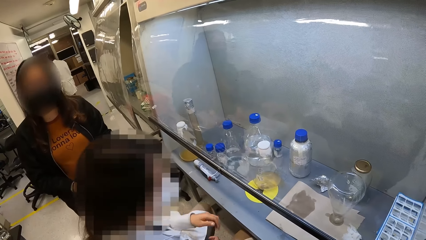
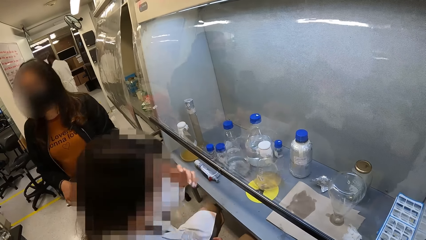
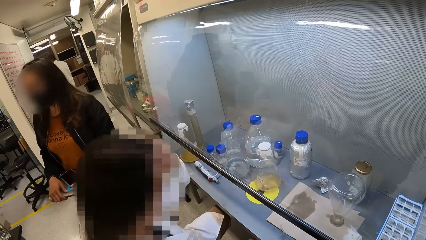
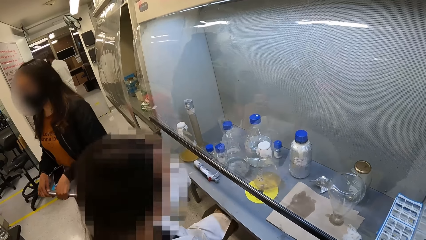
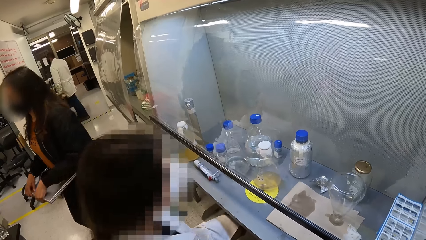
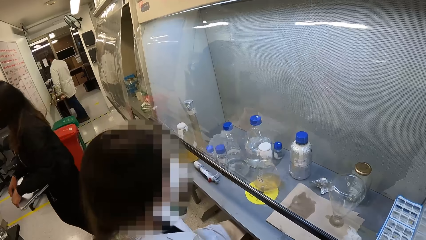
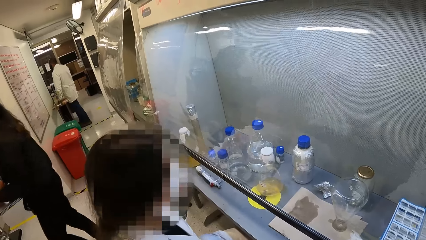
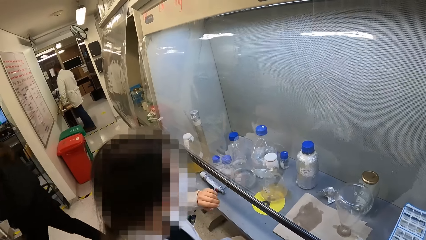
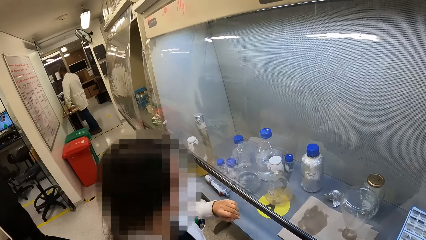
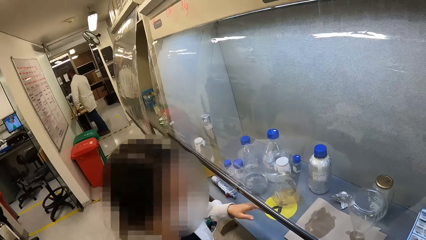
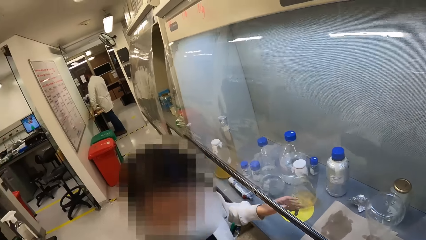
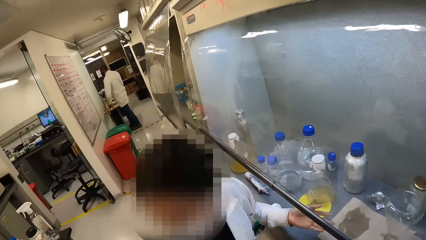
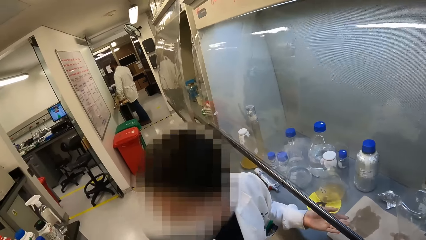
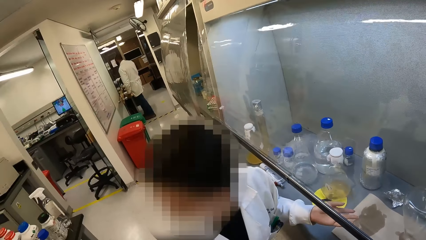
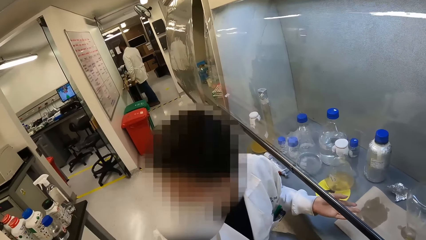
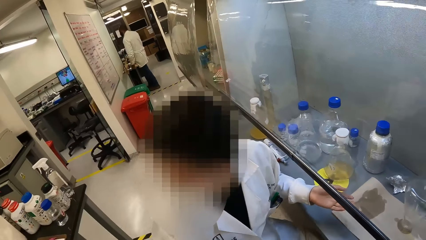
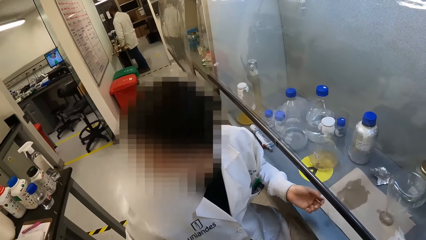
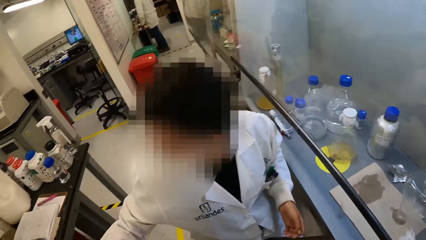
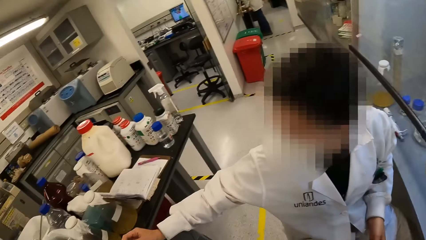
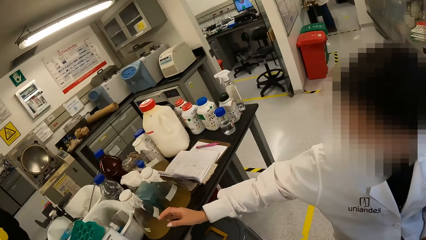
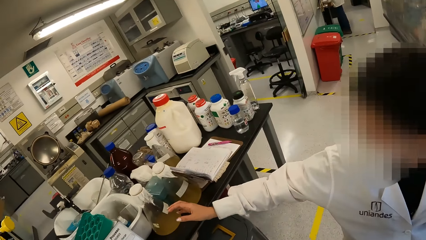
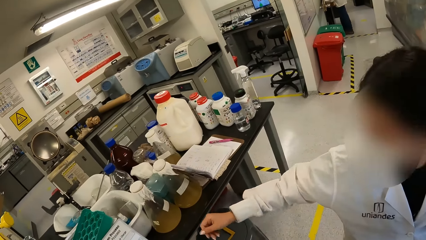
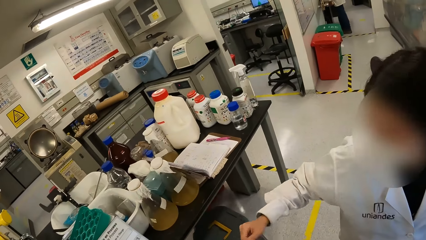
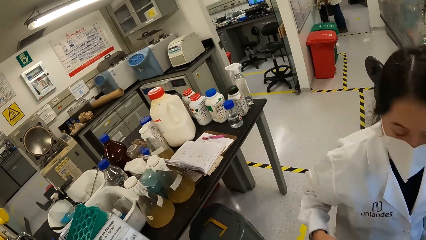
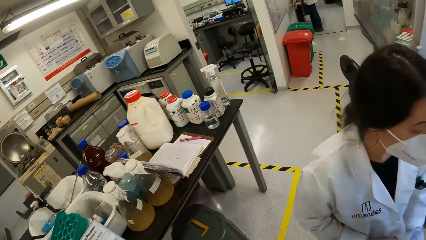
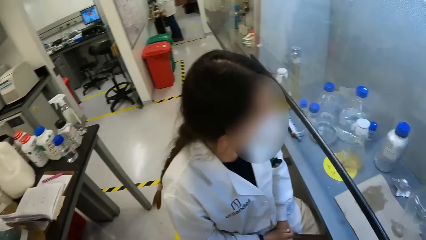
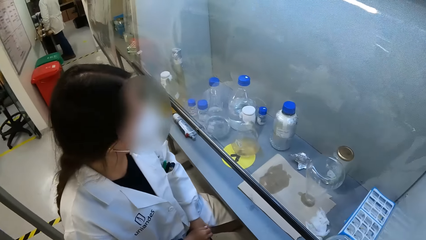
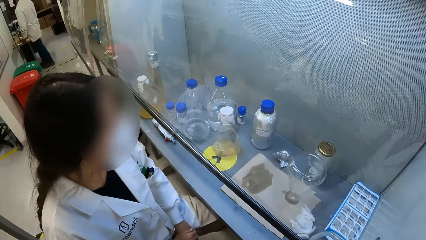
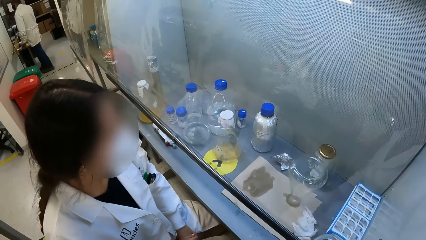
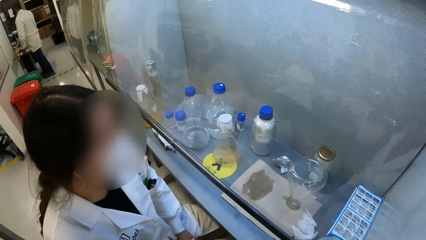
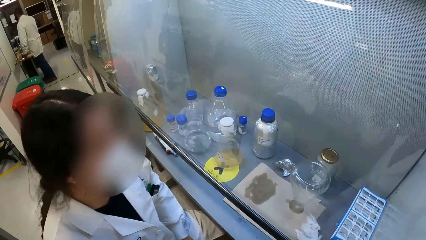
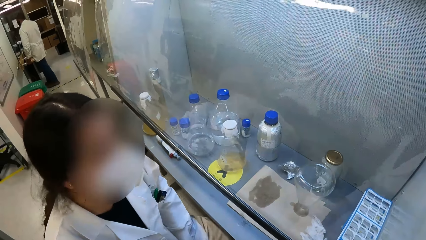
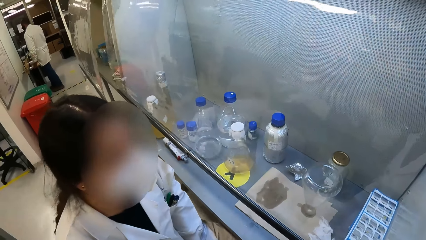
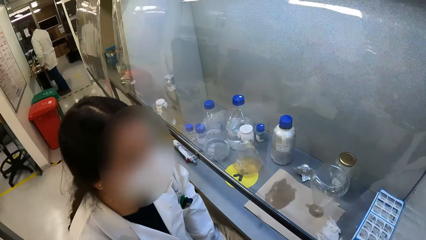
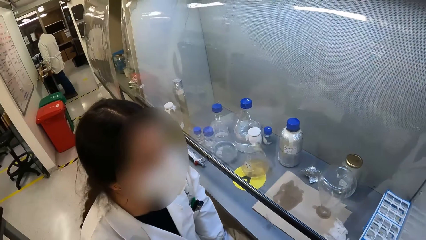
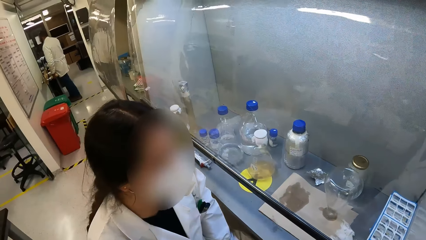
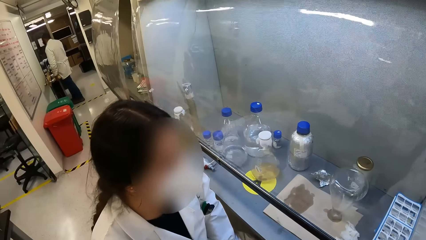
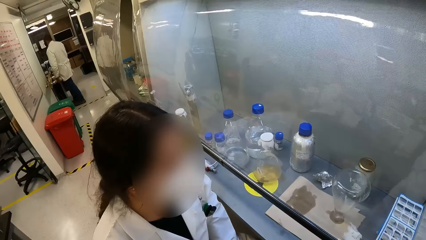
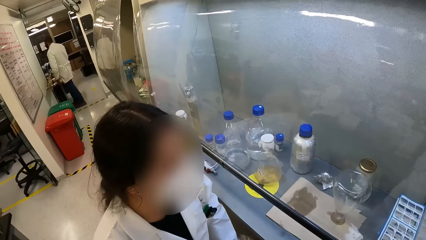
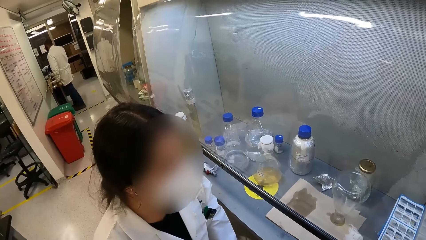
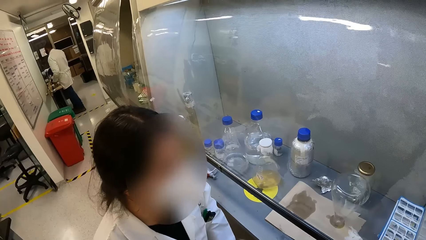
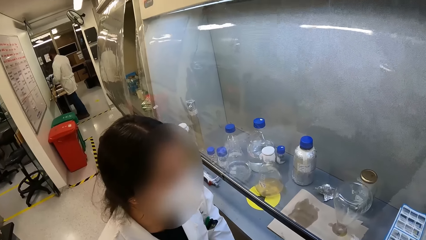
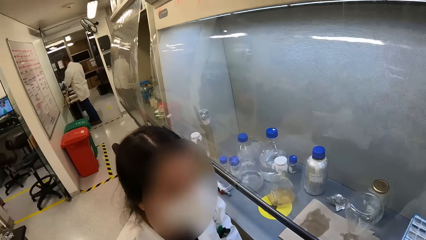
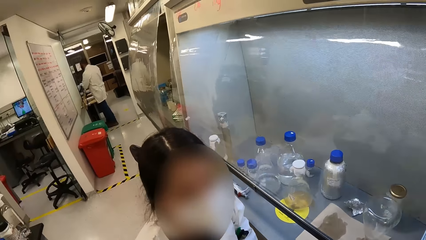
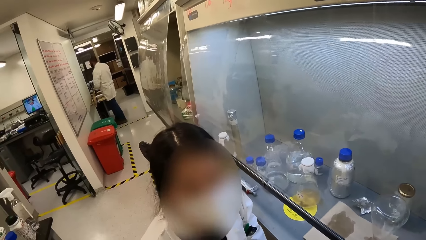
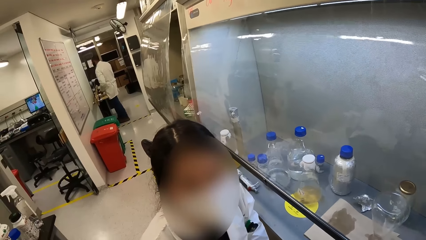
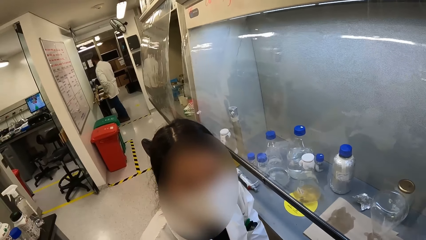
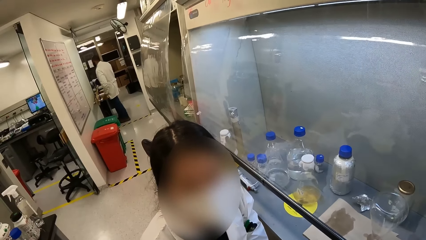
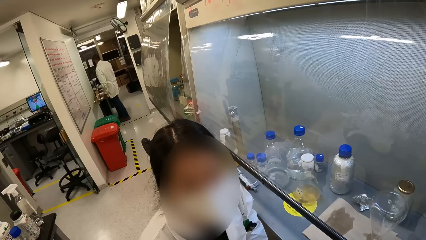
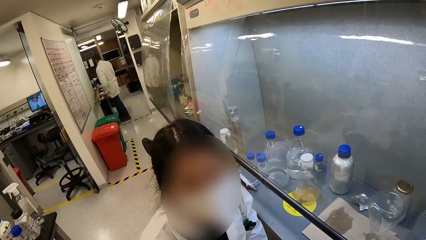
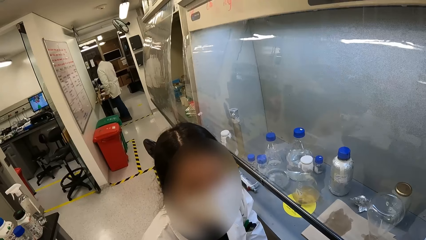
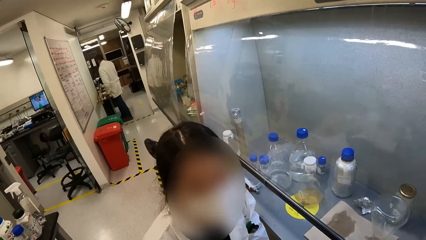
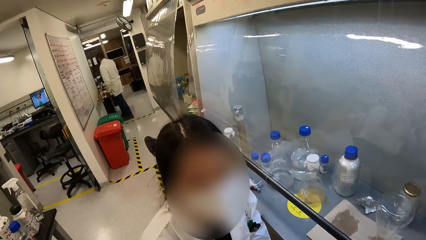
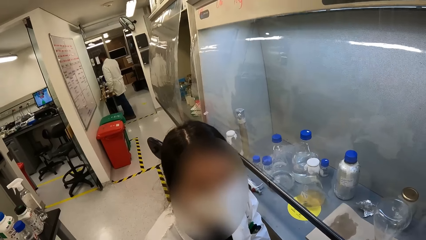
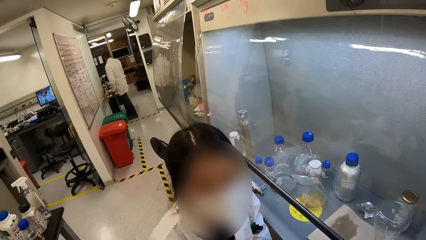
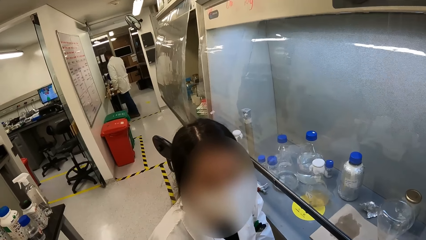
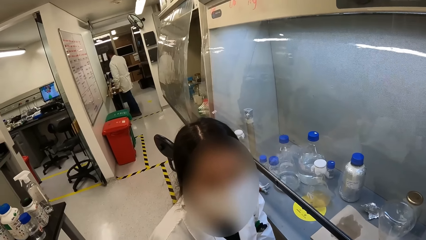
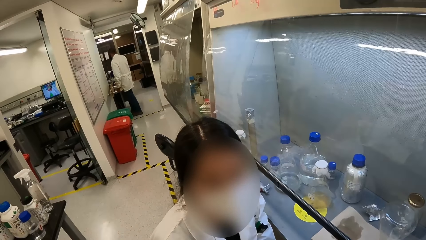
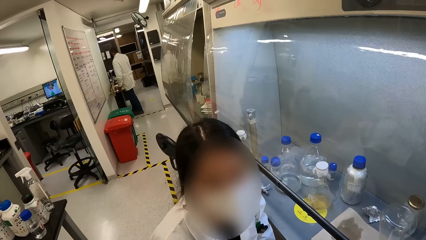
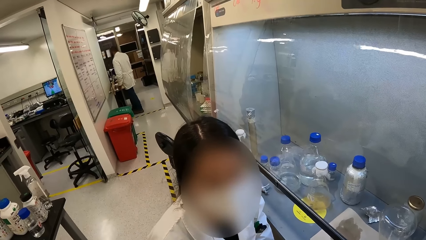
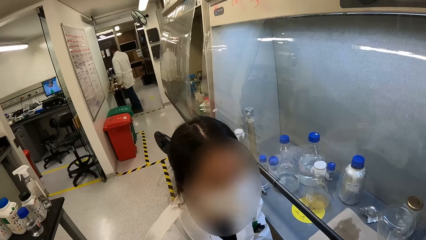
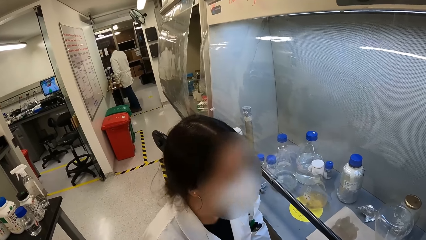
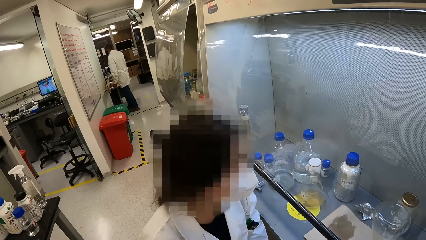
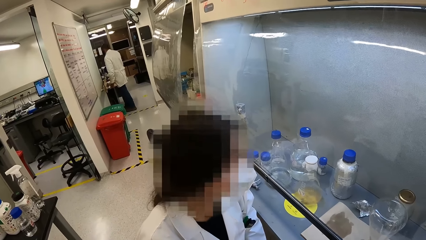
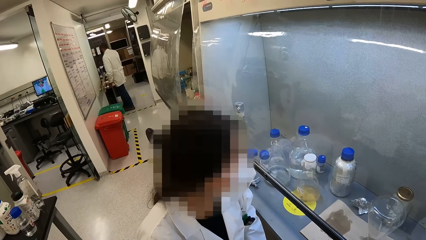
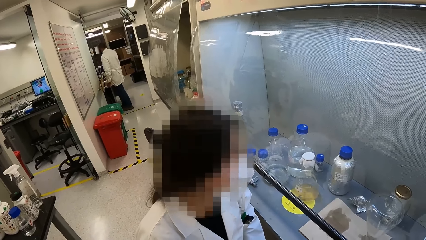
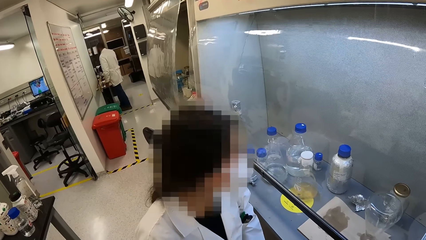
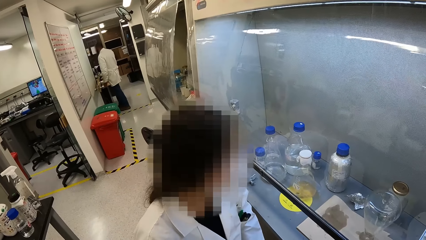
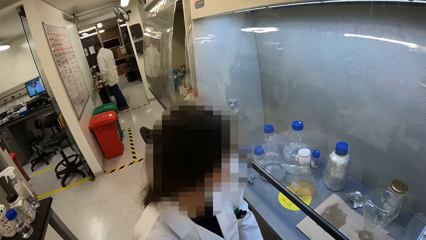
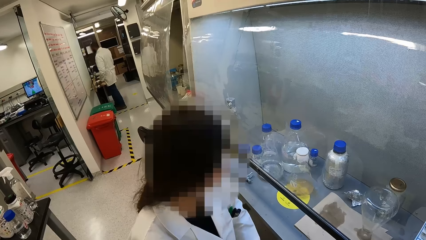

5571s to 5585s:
A woman touches her face with a hand. Another lady walks away. The woman moves a hand, reaches for a lab beaker and moves the other hand. The camera wearer stares at the woman. The woman interacts with the camera wearer.

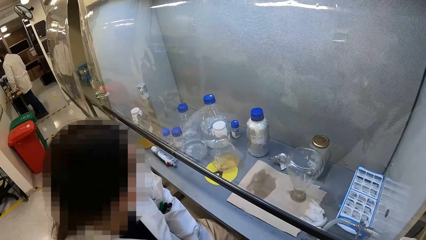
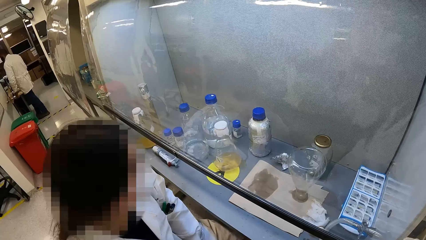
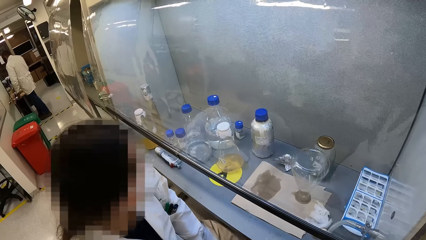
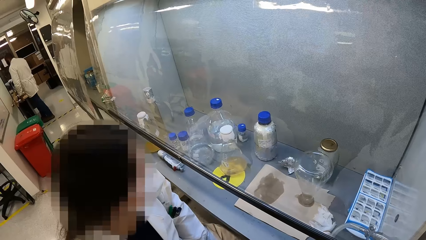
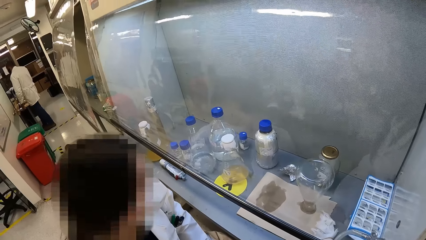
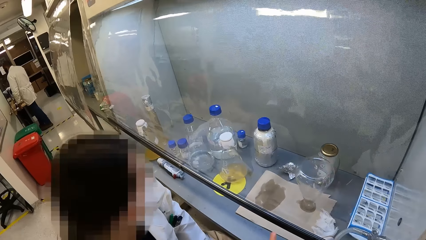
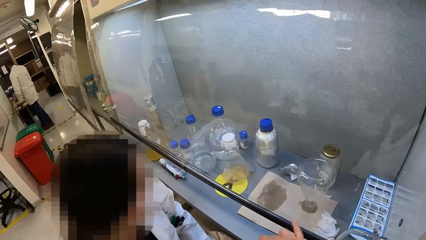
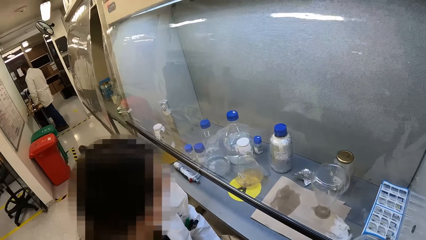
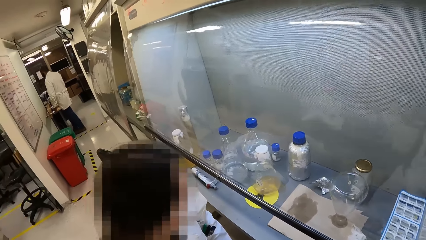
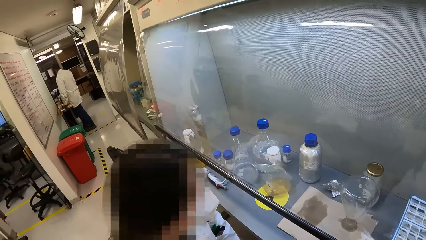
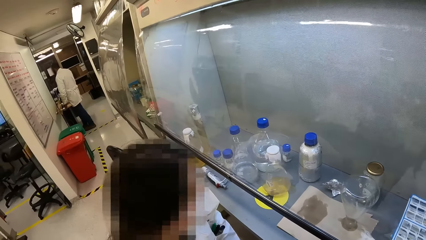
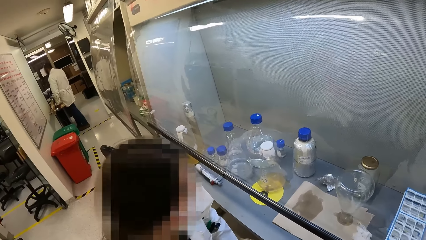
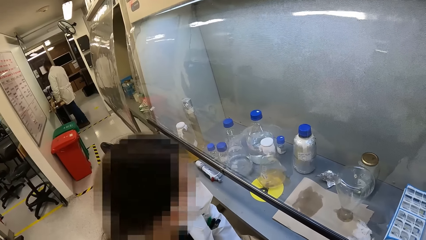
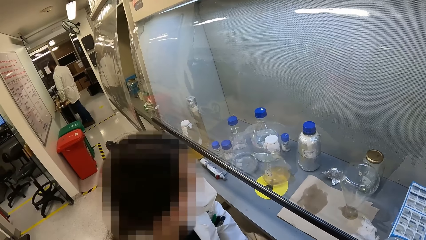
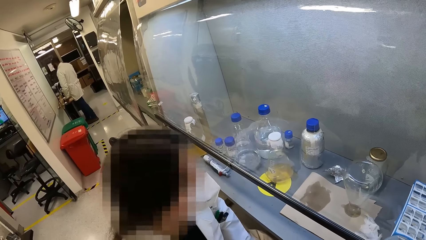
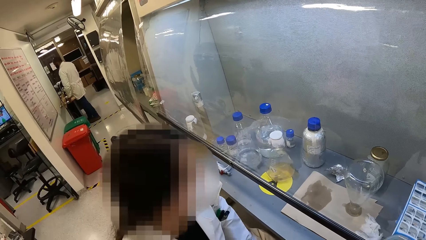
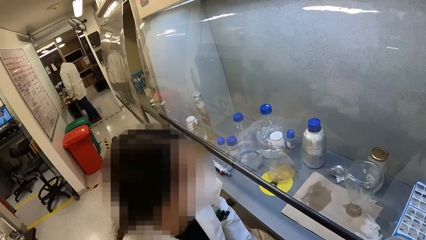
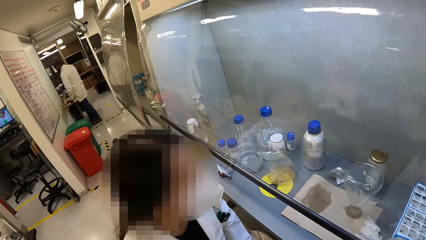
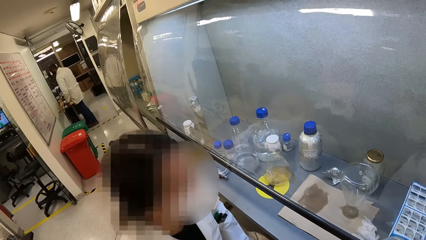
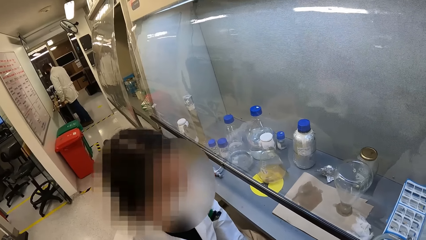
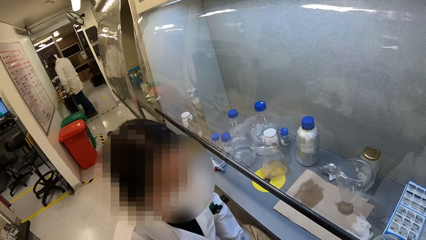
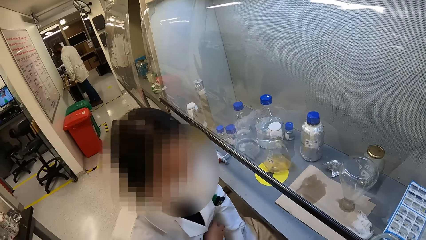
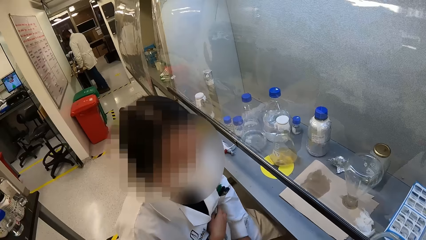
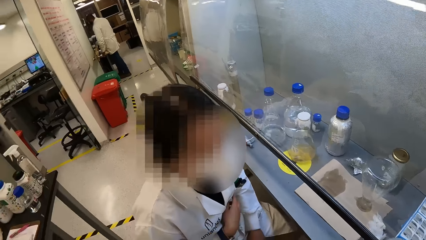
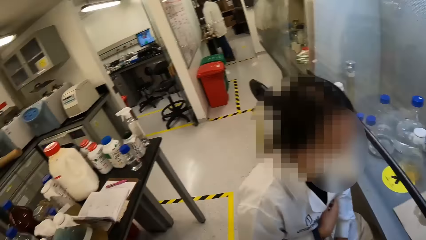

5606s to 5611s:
The camera wearer points a finger. They look at the woman.
